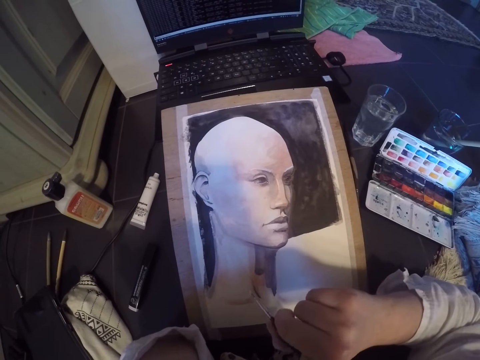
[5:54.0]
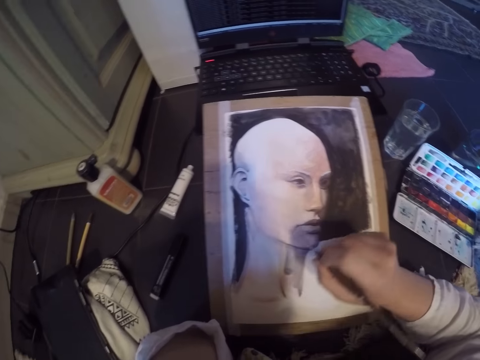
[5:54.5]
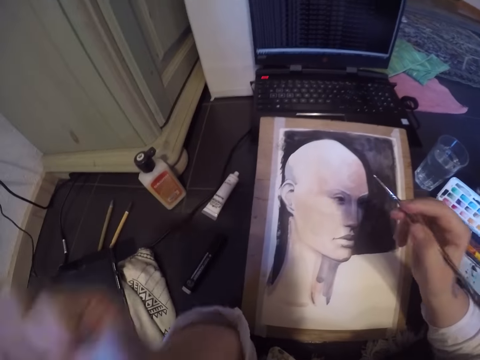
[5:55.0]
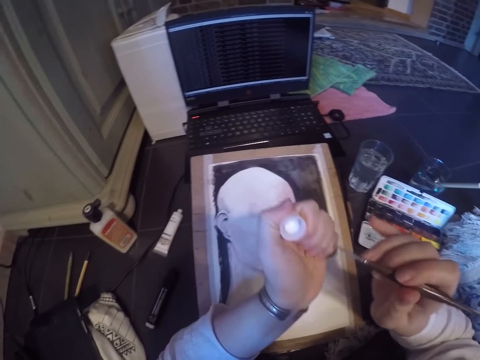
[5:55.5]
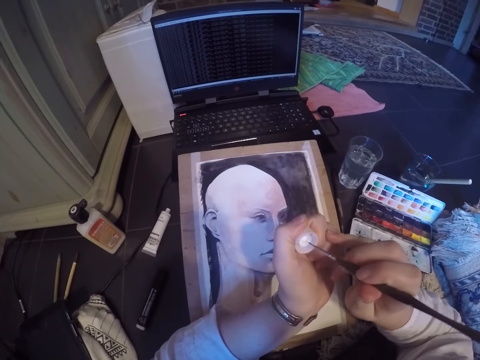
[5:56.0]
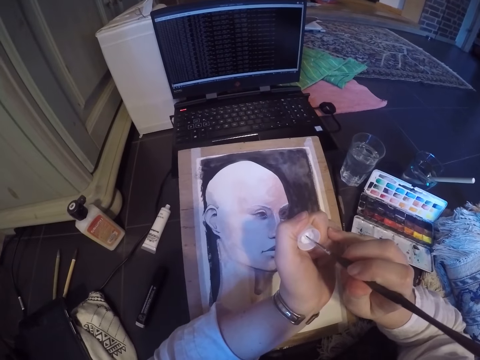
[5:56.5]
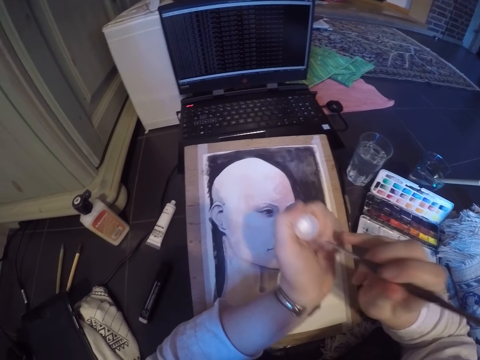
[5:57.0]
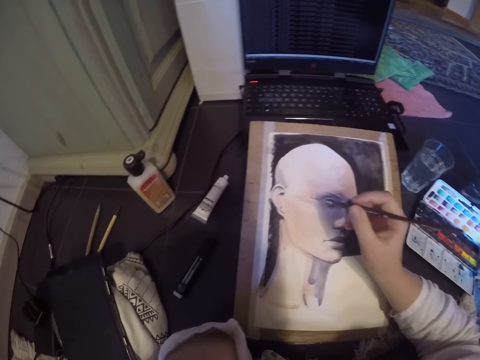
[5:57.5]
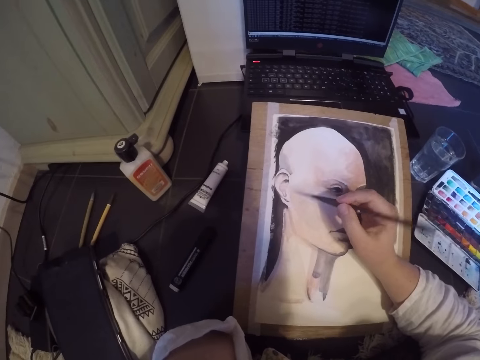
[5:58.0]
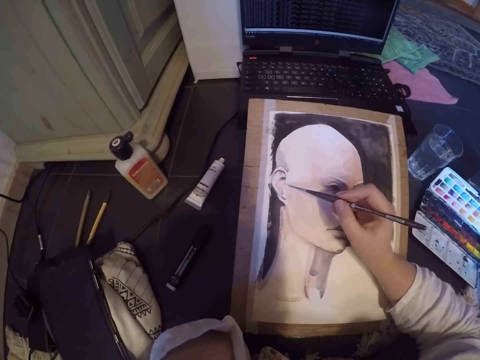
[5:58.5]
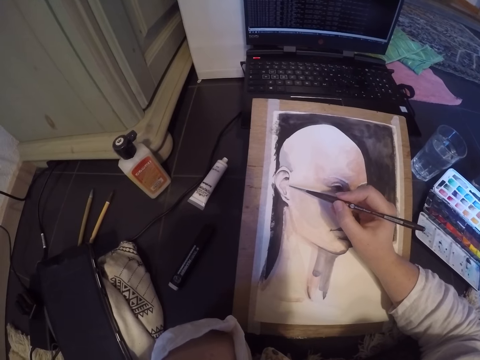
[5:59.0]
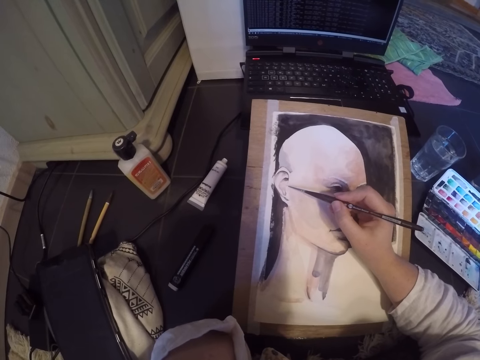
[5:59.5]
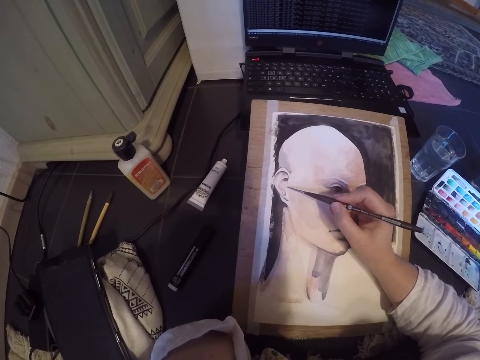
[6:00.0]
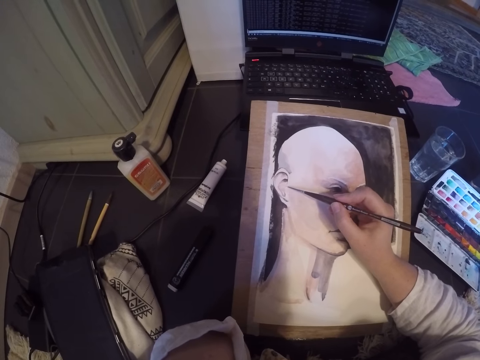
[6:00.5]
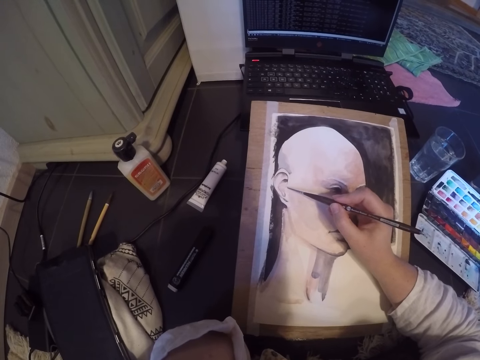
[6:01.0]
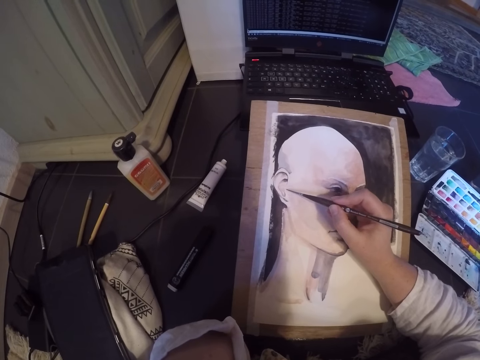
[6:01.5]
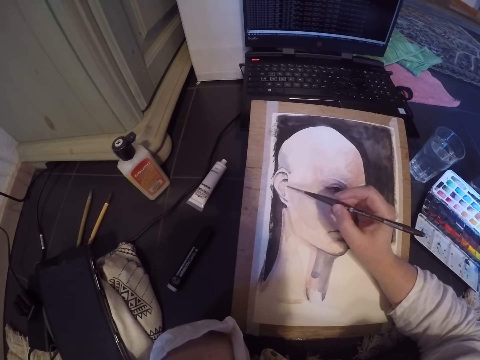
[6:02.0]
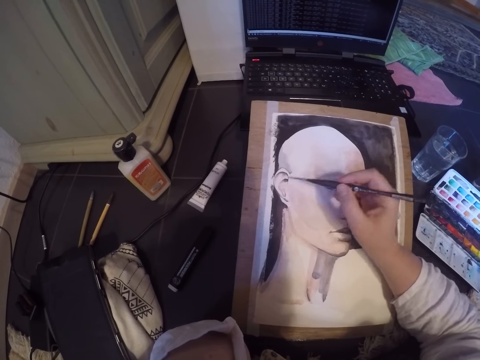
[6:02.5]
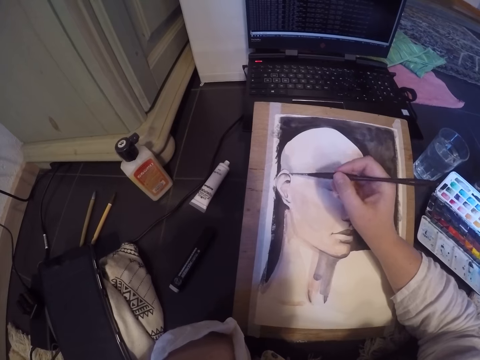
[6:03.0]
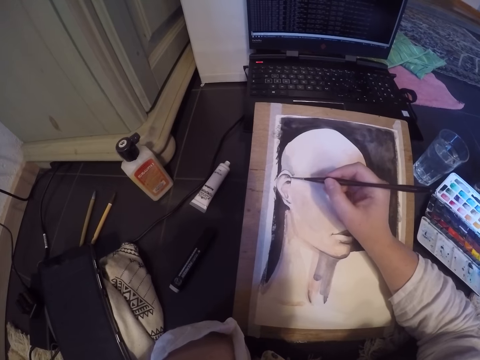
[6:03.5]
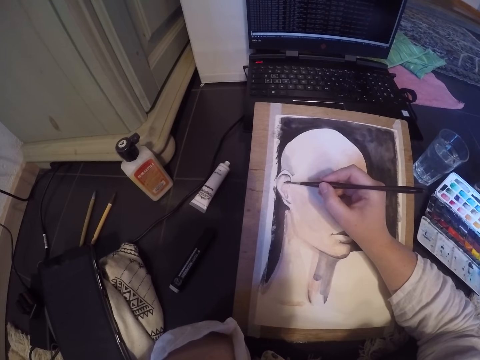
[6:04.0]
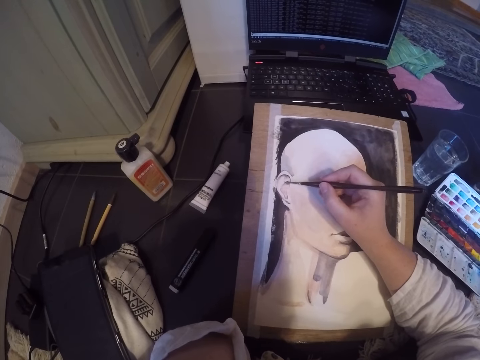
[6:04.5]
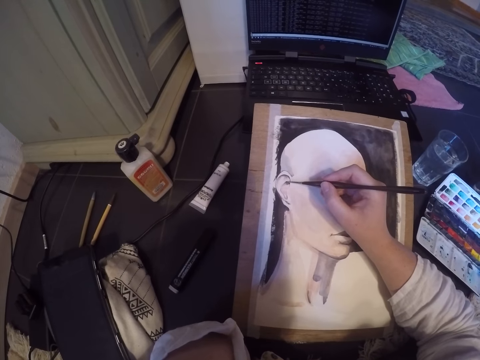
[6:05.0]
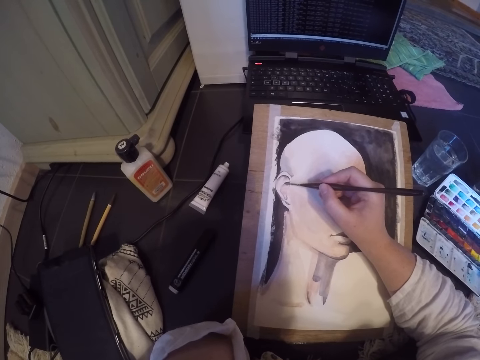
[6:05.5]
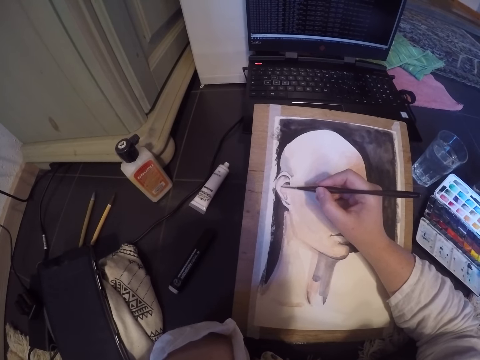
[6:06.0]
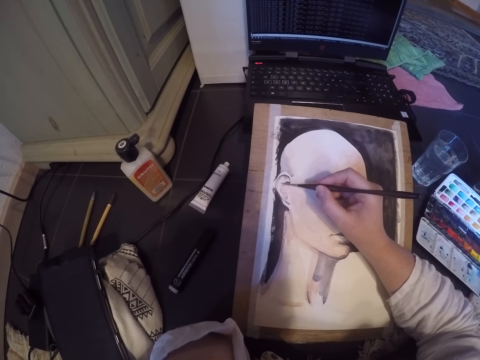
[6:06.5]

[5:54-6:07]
The camera wearer paints the neck of the image. He touches the paint in the tube cap with the brush. He paints the picture on the table with his right hand. He paints the ear of the image.

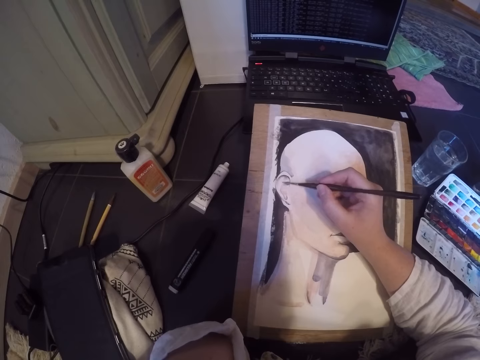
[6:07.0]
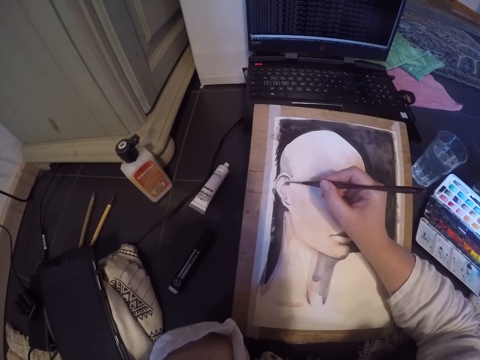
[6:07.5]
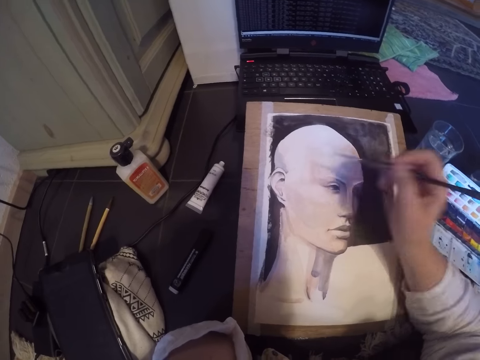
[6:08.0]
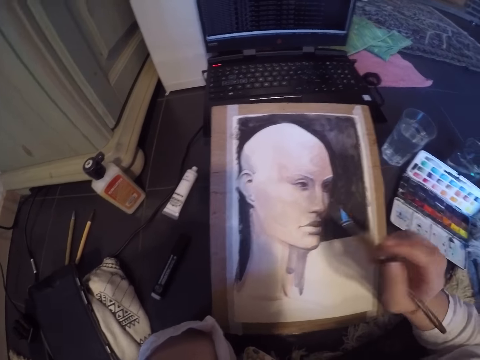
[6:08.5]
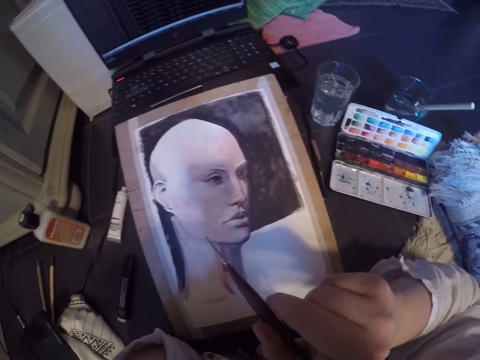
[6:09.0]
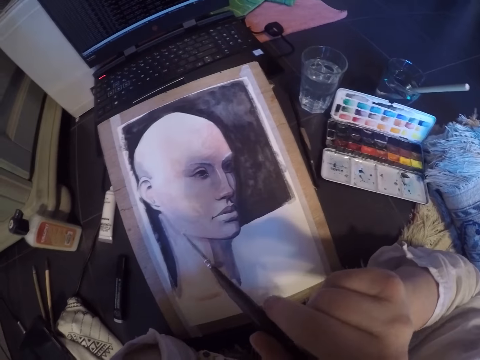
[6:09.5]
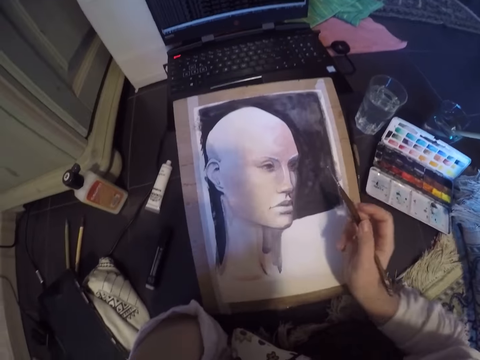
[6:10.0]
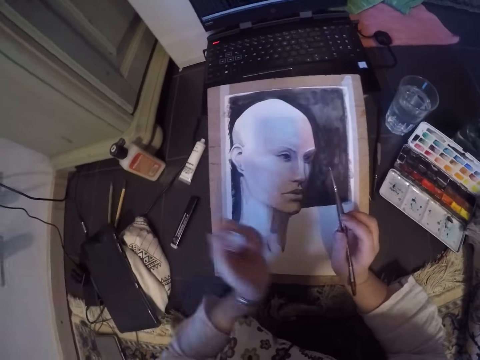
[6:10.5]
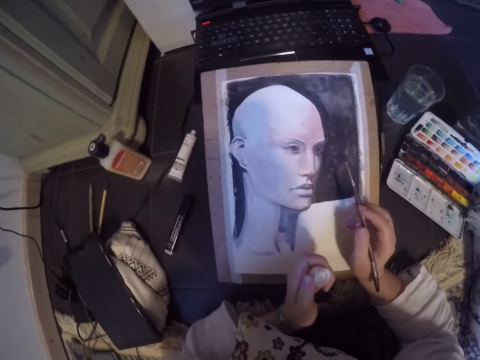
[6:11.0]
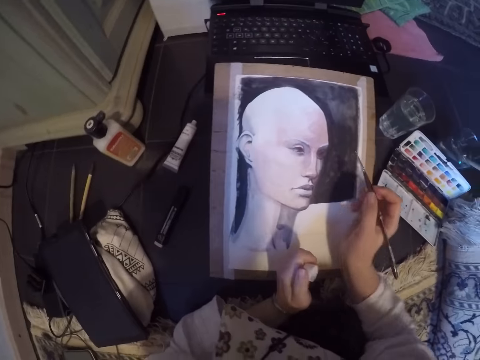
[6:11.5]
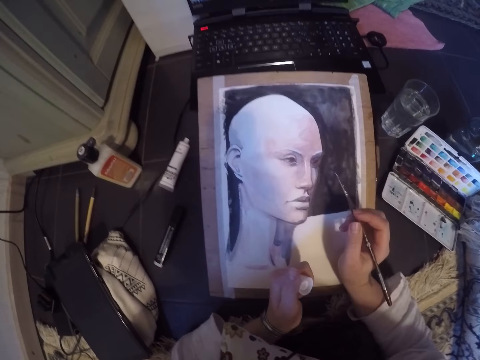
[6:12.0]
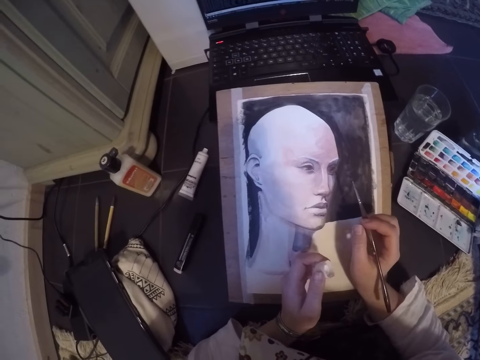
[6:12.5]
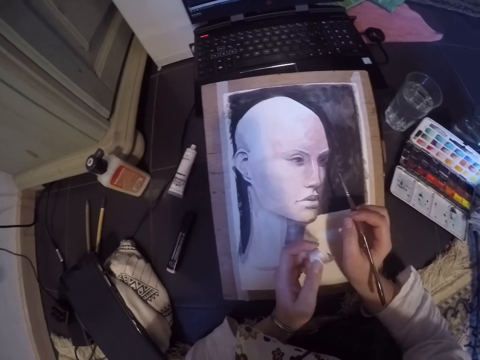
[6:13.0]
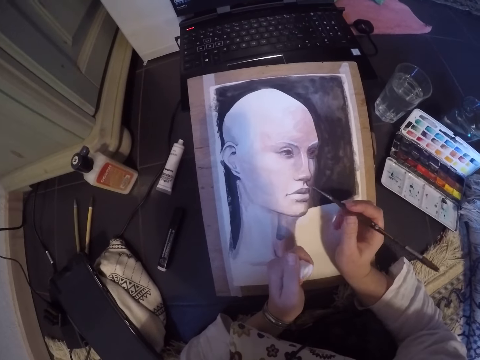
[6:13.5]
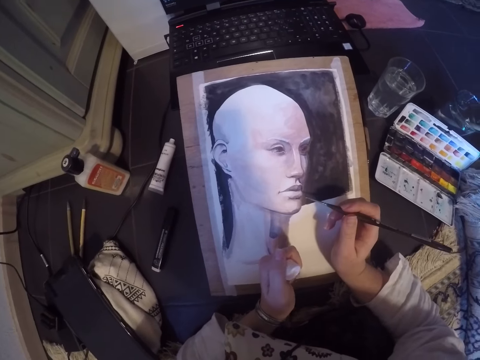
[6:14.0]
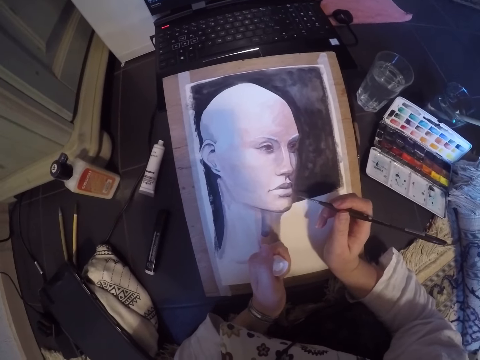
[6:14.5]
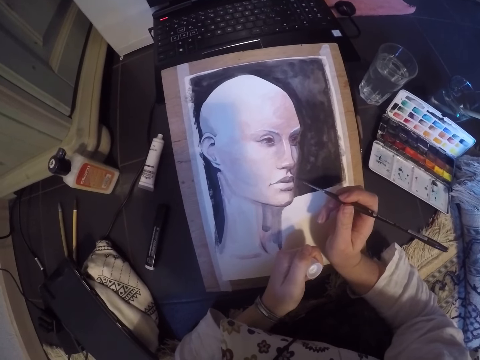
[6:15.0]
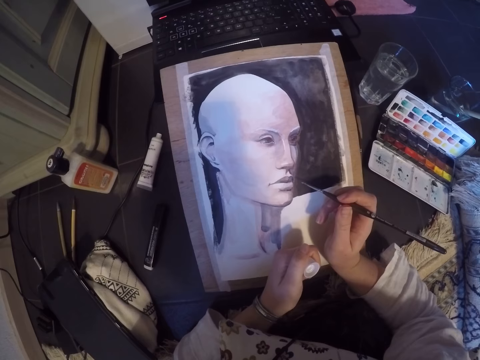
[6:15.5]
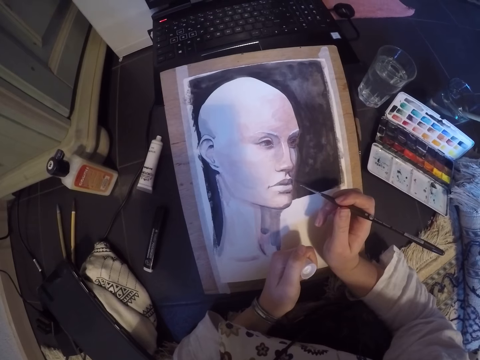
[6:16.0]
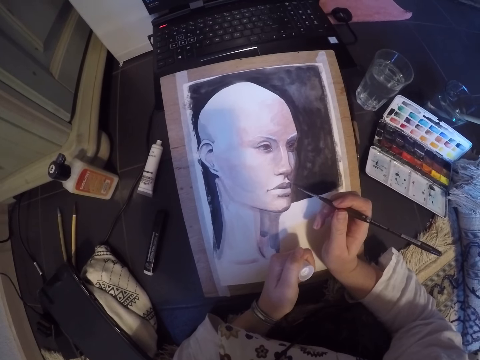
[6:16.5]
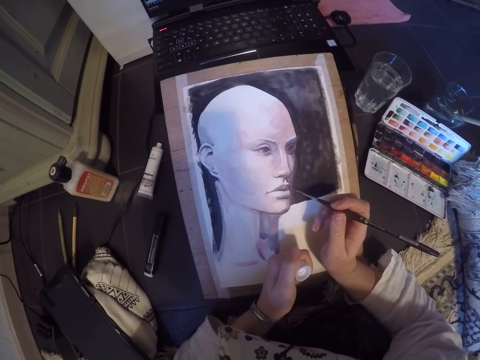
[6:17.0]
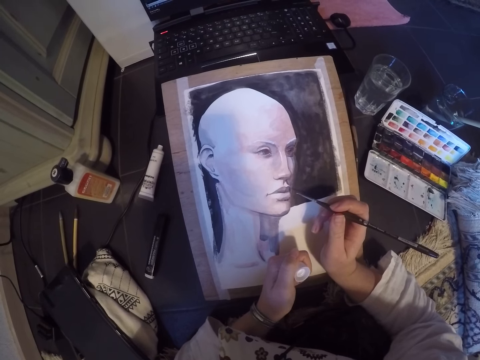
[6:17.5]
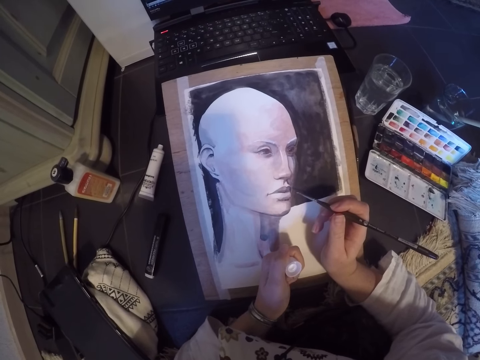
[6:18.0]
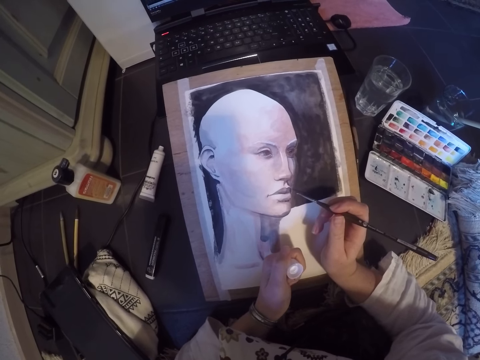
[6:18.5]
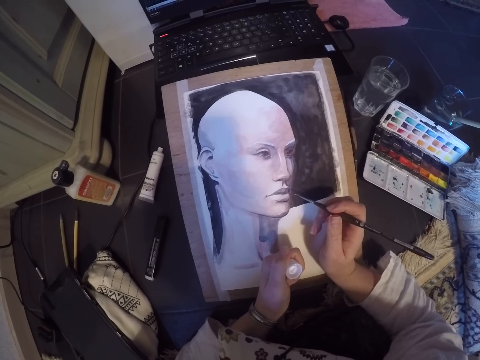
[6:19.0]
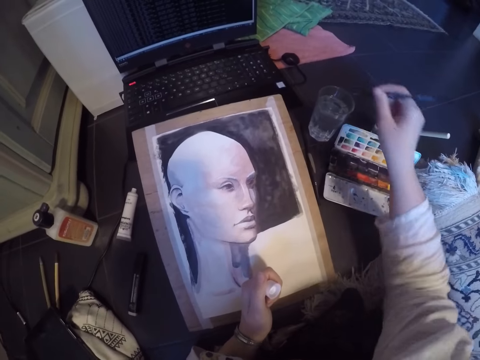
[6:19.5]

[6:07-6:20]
The camera wearer looks at her hand. She stops painting the picture. She drops the brush back in the cup.
